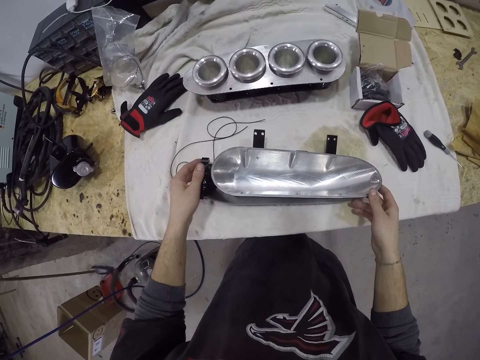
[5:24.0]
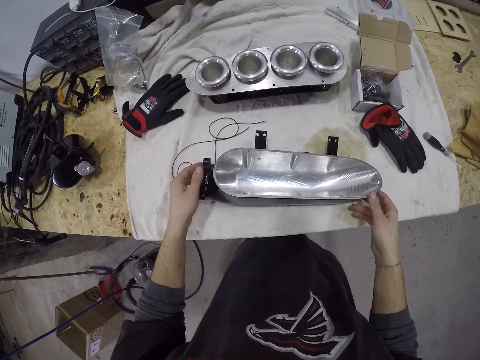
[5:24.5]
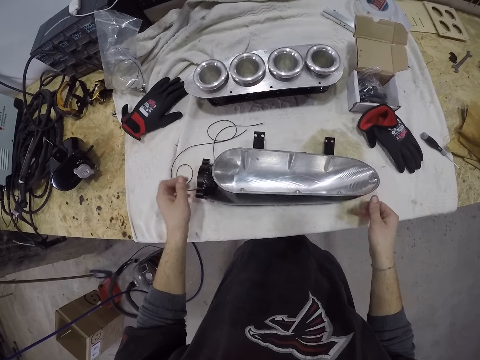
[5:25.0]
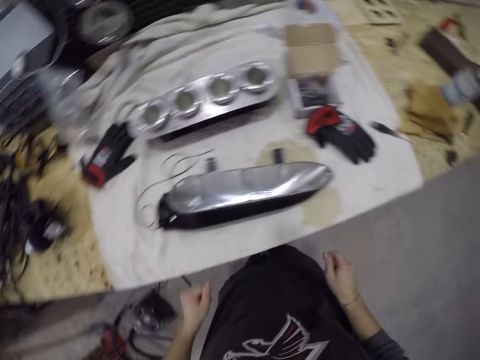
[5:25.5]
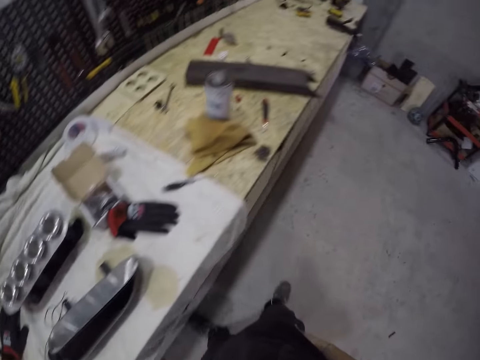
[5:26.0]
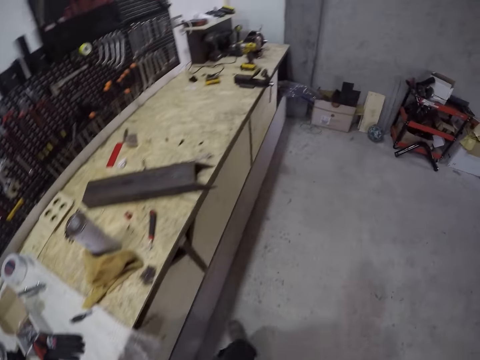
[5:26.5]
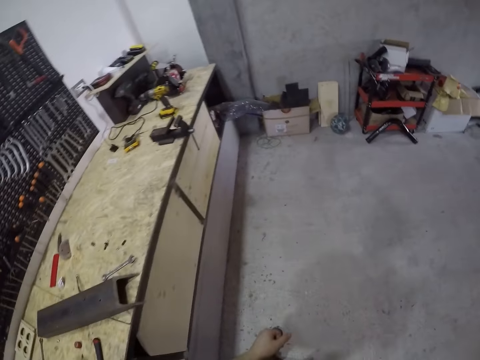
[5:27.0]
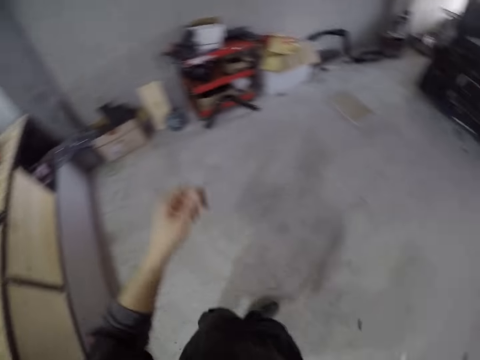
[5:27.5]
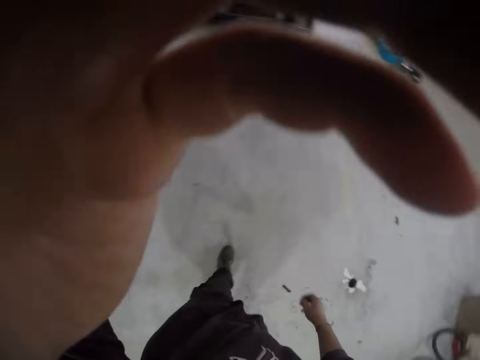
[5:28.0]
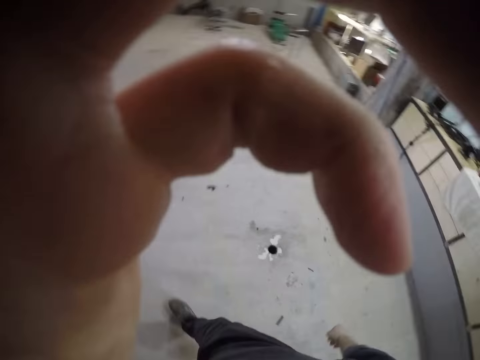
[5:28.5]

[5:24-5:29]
The camera wearer adjusts their hands. They walk around in the garage. They adjust the camera on the head.
